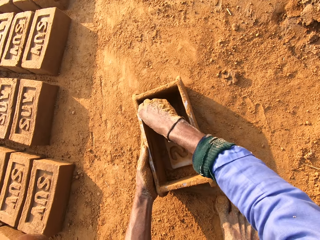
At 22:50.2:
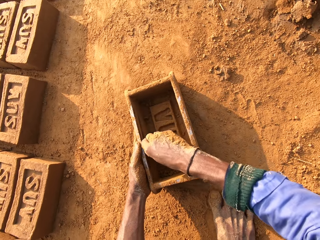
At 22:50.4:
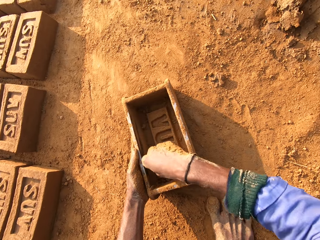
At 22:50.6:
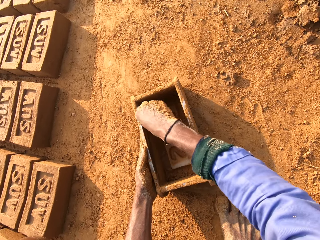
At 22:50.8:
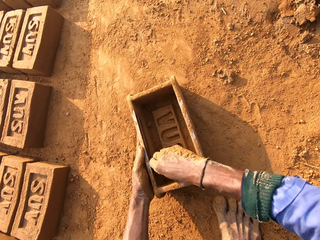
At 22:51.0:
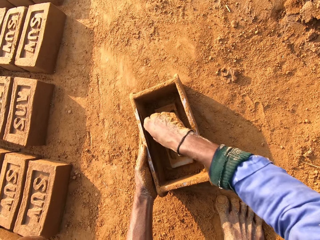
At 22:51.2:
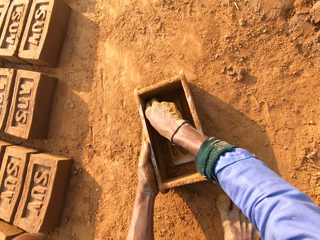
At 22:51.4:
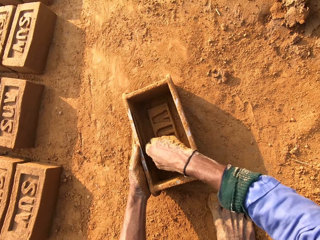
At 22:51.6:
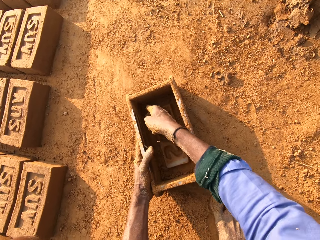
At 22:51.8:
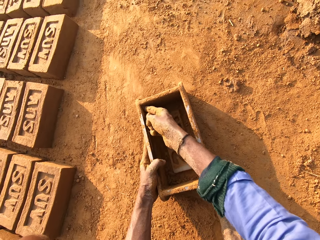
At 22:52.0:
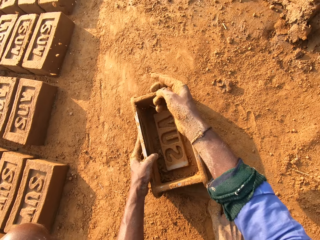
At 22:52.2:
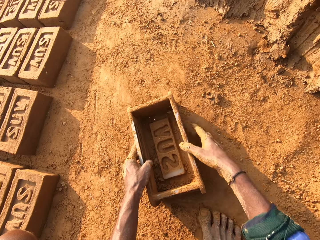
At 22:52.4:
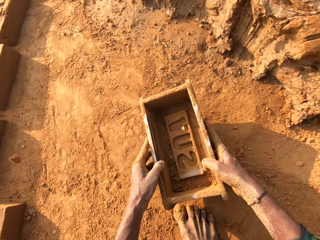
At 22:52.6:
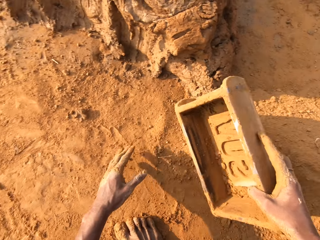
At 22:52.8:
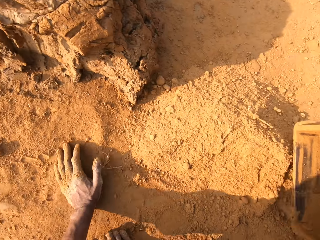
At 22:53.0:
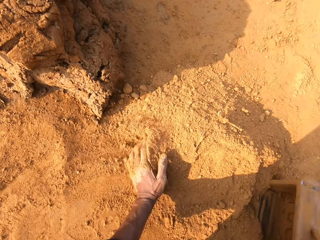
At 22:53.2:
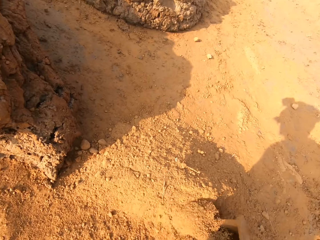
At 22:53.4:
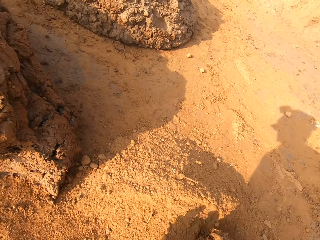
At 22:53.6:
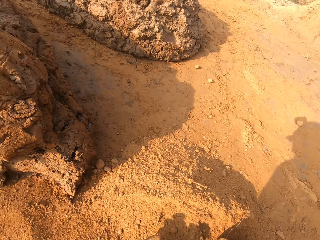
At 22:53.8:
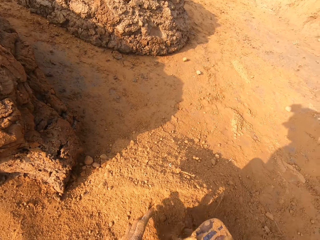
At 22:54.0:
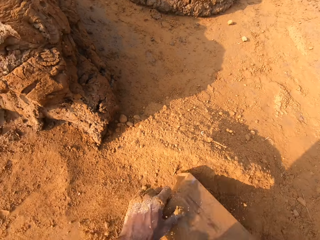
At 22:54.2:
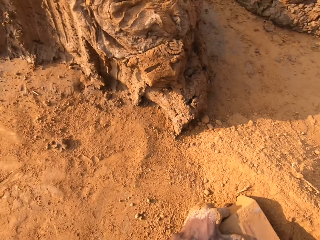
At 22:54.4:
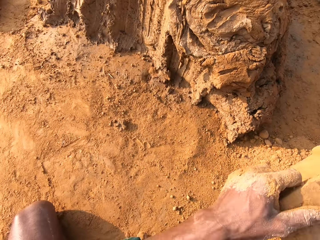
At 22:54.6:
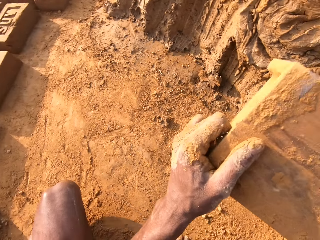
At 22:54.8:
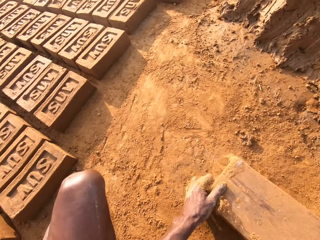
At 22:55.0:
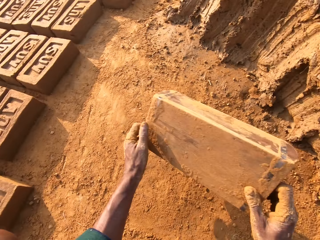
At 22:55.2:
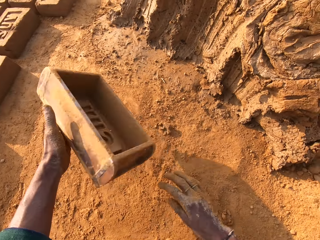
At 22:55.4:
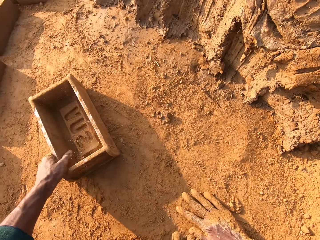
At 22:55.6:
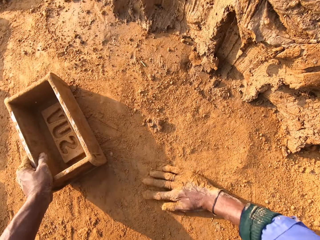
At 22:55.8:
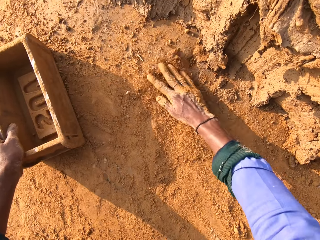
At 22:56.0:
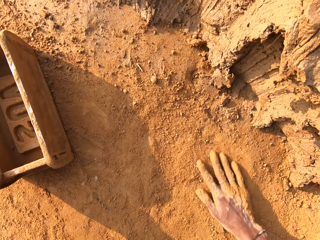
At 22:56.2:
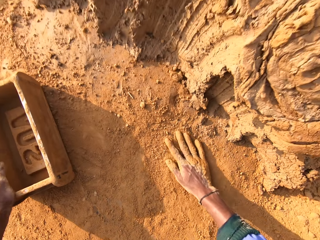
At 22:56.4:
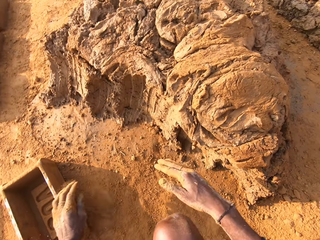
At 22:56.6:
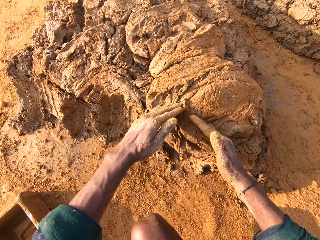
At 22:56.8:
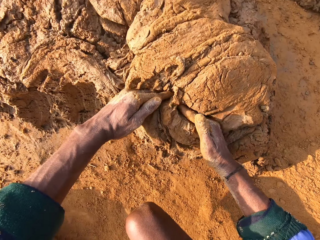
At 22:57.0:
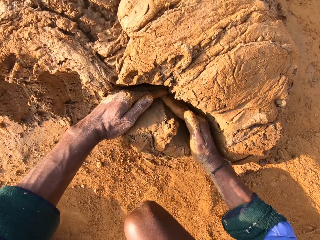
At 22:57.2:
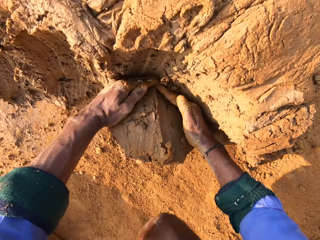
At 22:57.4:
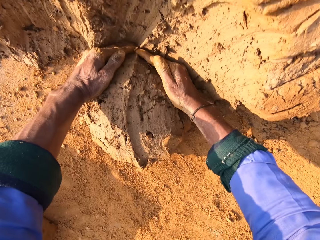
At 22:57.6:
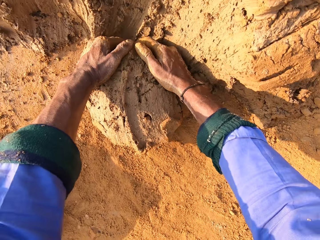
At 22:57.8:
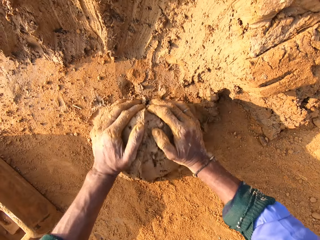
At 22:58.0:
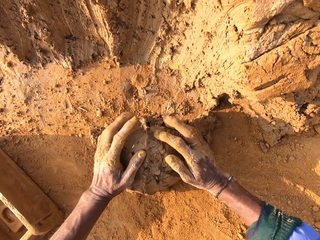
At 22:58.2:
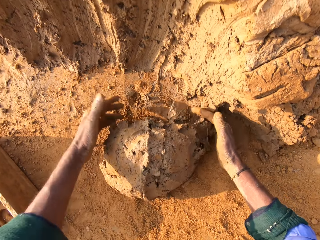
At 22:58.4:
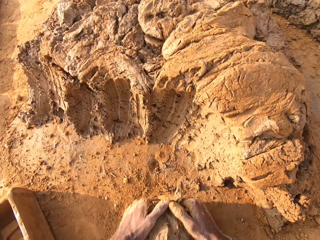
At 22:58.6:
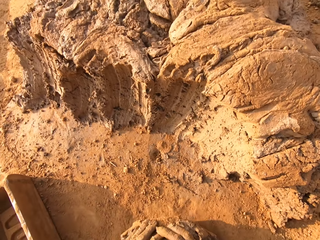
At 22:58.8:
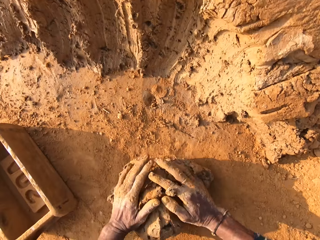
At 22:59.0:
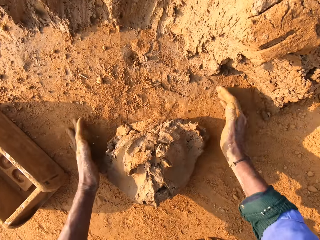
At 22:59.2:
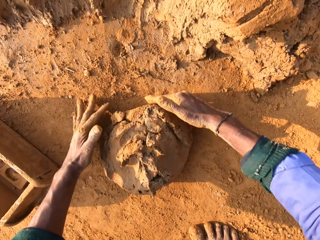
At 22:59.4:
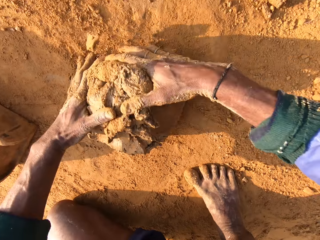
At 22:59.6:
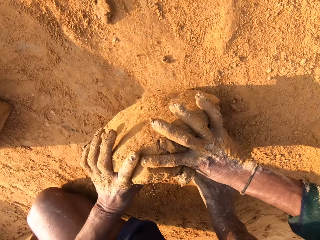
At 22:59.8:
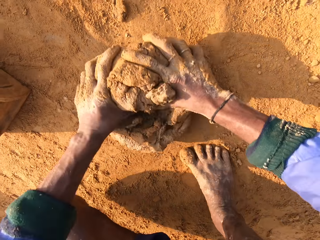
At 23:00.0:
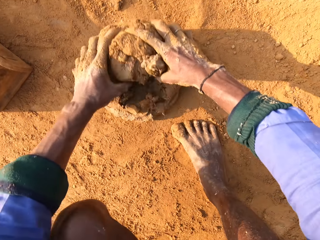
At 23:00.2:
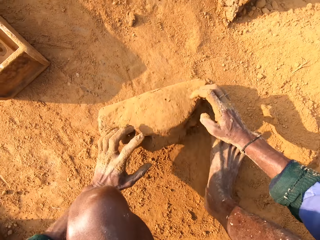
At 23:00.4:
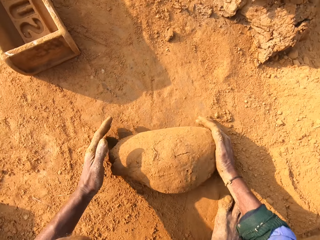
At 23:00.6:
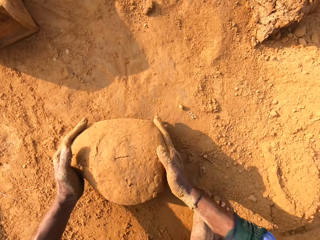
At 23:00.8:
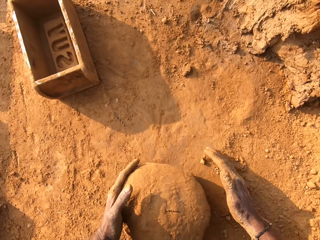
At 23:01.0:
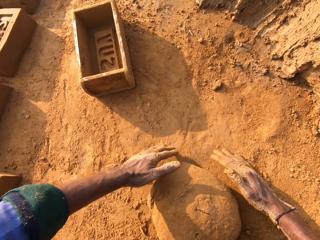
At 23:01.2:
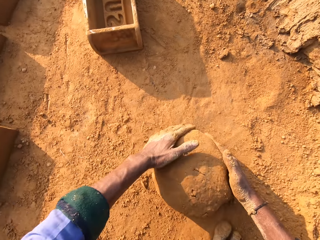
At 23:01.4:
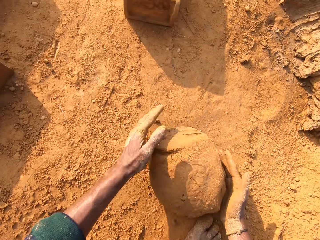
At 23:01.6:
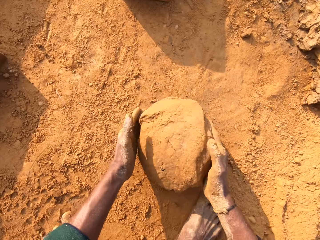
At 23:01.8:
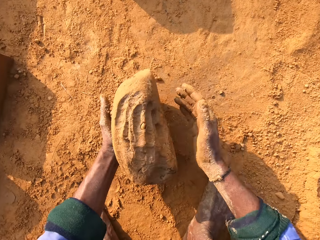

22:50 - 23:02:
The camera wearer scoops soil in the clay box or brick mold. They pour out the soil. They place the brick mold on the ground. They scoop molding clay with hands. They mold the clay with a hand. They roll the molding clay on the ground.

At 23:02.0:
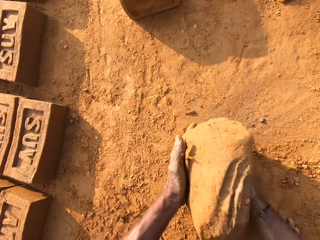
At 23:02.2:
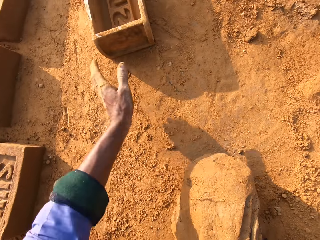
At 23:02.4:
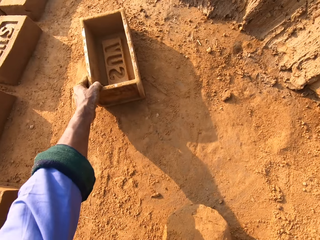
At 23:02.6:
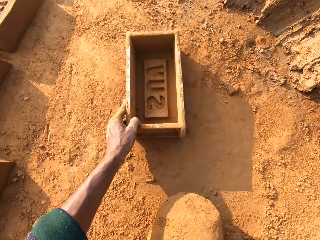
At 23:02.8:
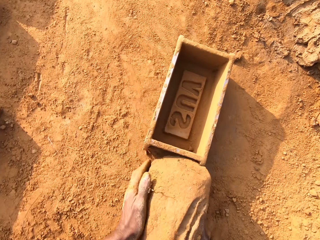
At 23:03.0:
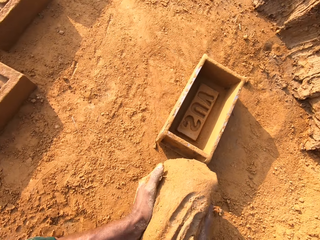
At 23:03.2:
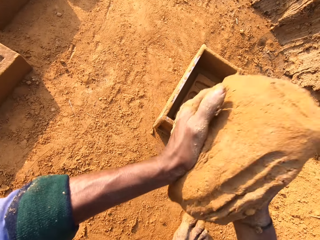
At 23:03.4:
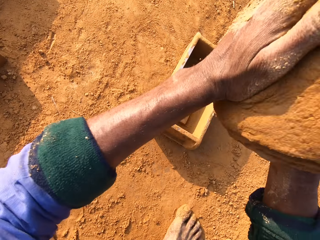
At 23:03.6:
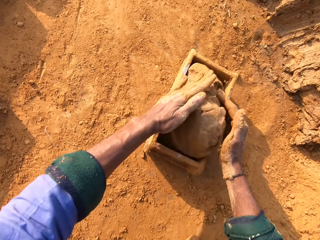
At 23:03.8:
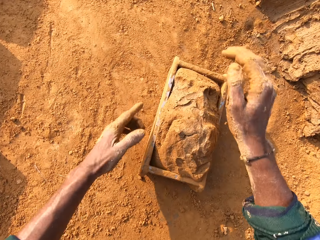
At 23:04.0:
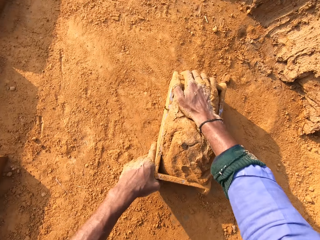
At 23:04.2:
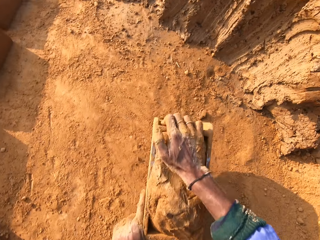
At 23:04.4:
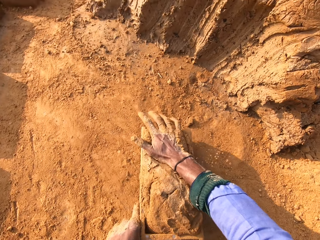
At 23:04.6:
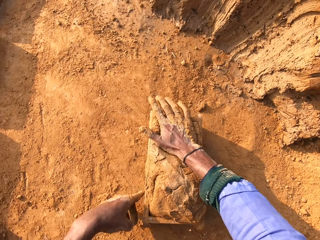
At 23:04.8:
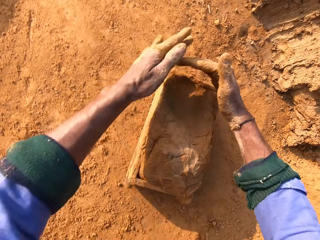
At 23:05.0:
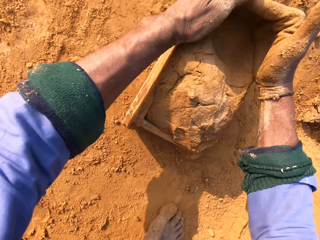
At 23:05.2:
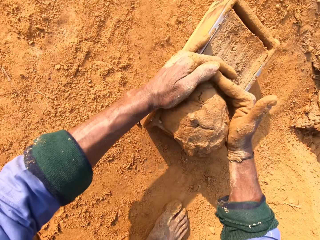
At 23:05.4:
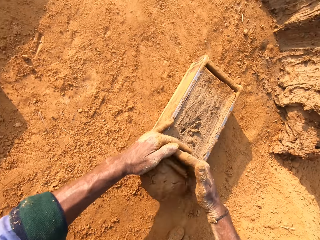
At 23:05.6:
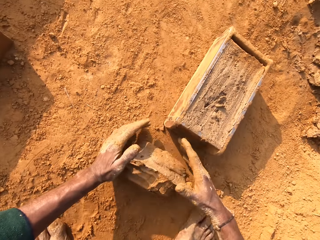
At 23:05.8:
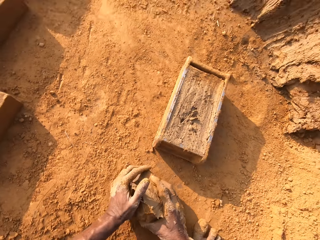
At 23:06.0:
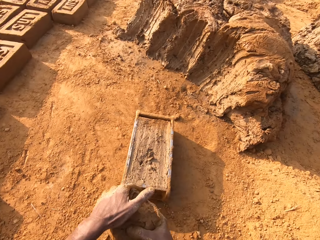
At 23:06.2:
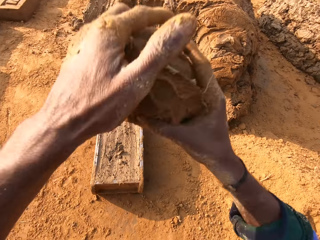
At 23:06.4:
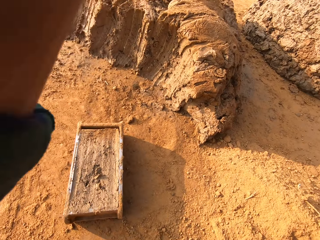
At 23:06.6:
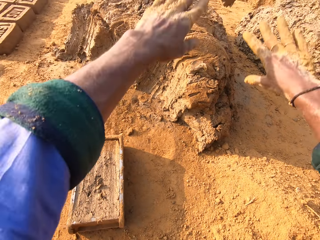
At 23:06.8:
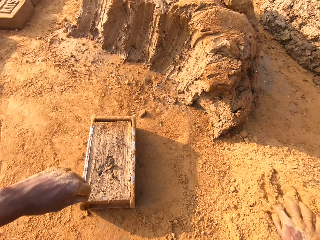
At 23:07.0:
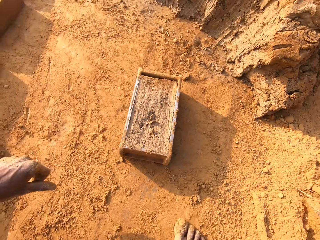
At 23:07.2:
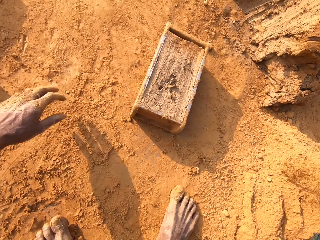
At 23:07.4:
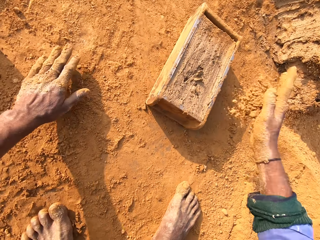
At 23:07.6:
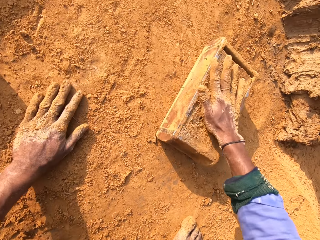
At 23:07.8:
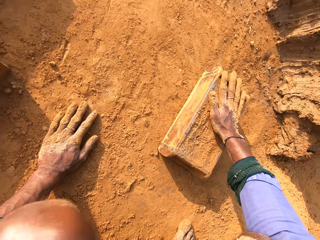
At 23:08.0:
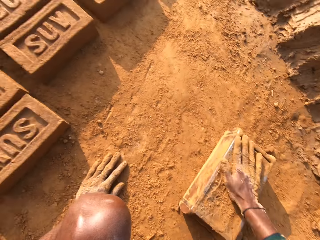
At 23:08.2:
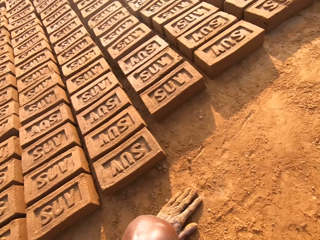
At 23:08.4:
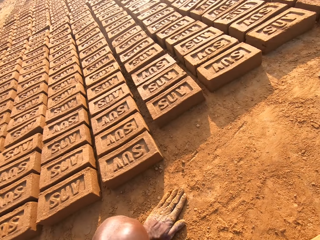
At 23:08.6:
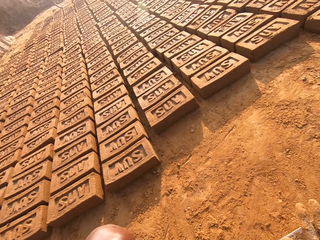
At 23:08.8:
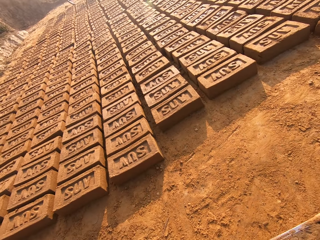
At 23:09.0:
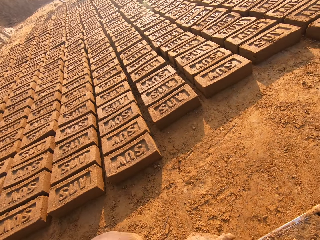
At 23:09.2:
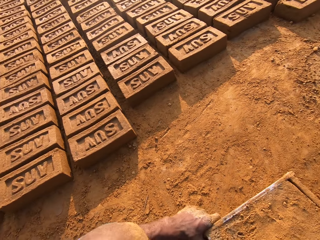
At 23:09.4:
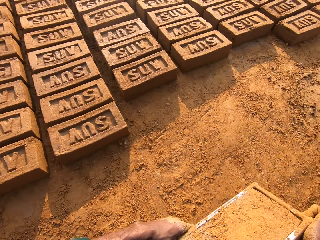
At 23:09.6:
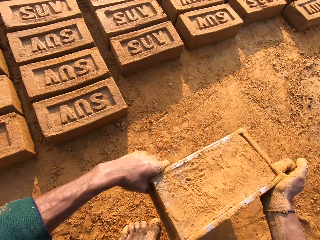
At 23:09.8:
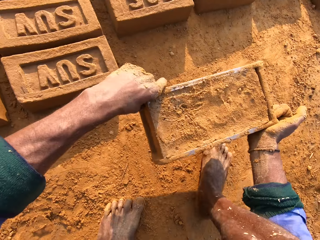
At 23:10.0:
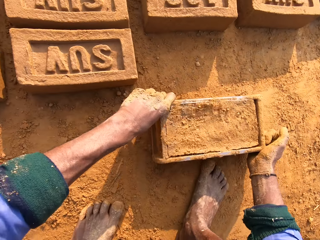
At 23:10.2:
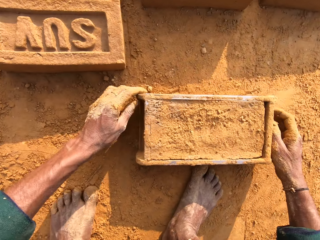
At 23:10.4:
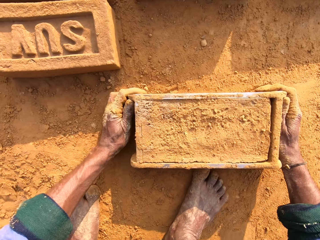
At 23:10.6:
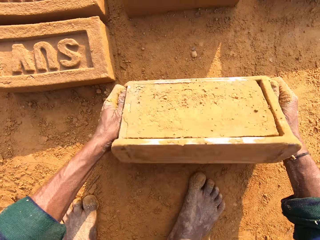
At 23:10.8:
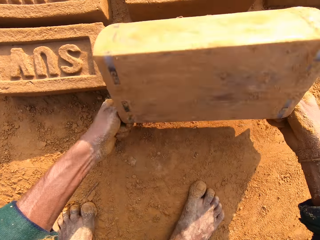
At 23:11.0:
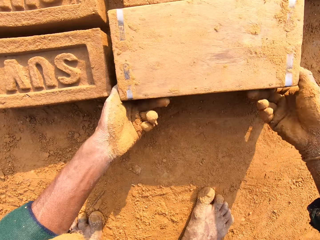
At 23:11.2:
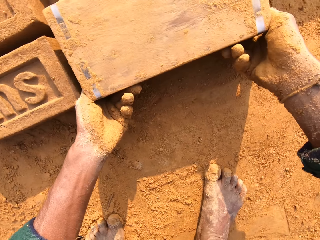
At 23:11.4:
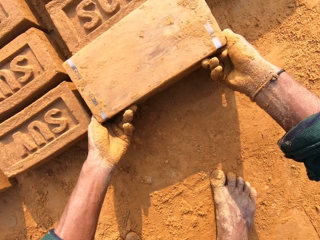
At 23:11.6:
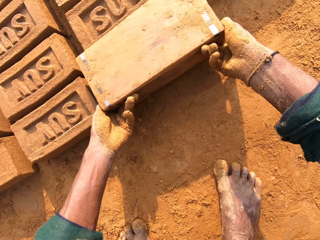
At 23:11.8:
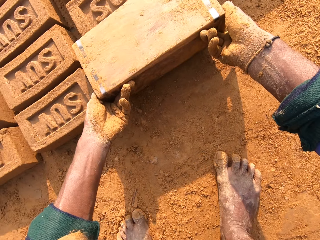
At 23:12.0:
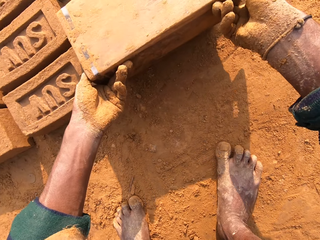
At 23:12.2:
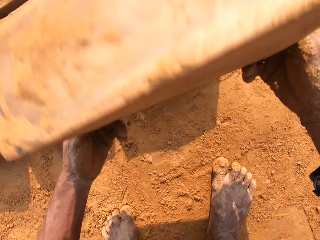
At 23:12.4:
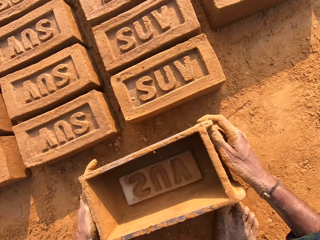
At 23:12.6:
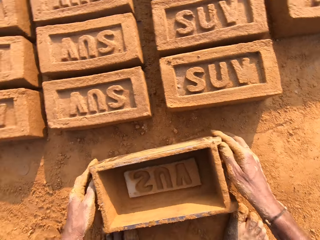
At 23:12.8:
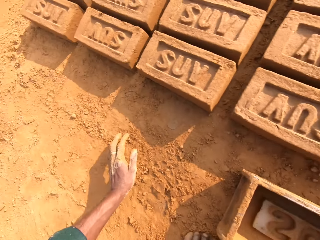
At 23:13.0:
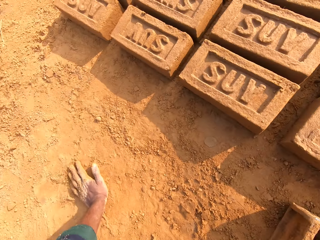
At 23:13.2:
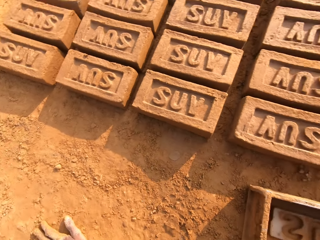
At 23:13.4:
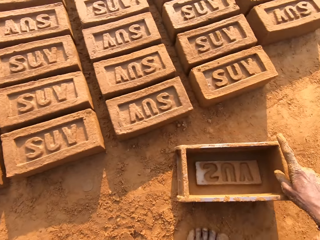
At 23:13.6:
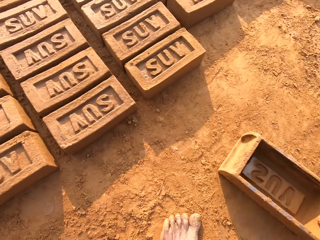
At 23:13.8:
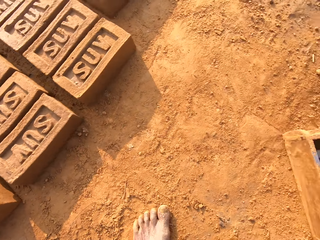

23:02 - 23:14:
The camera wearer pulls the brick mold or clay box closer. They put molding clay in the brick mold. They remove extra molding clay from the clay box. They throw small clay on big clay. They throw the brick mold on the ground. They cover the brick mold with soil. They flip around the brick mold on the ground. They remove a brick from the brick mold.
